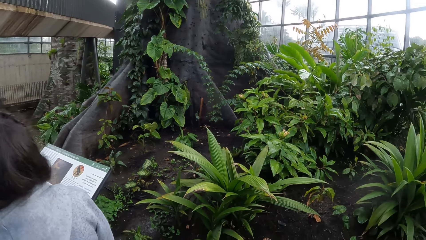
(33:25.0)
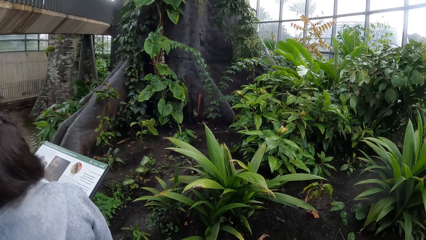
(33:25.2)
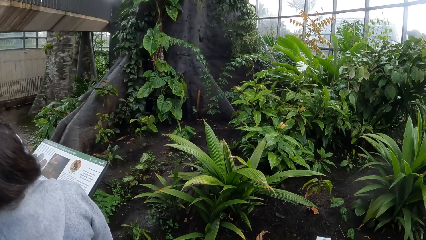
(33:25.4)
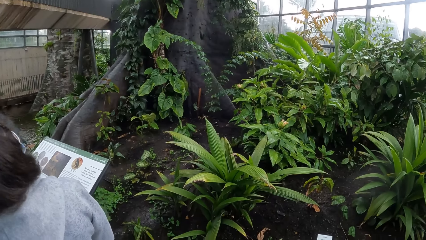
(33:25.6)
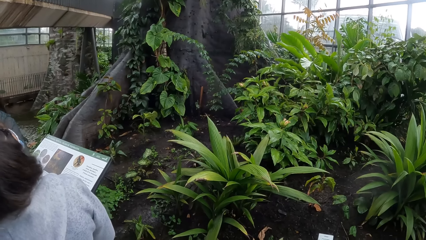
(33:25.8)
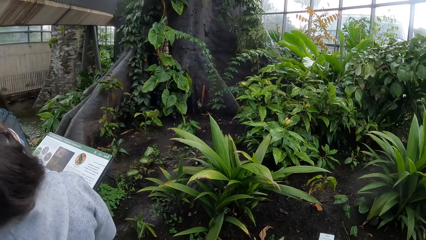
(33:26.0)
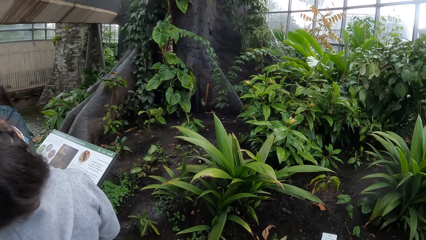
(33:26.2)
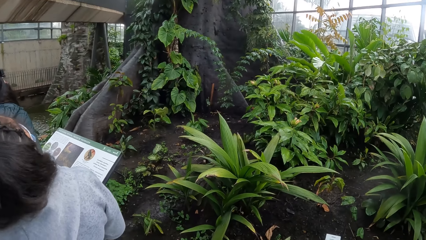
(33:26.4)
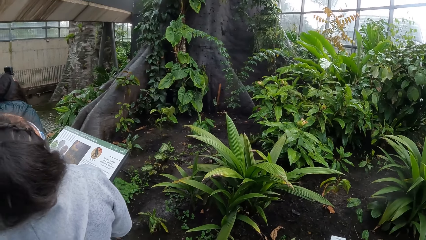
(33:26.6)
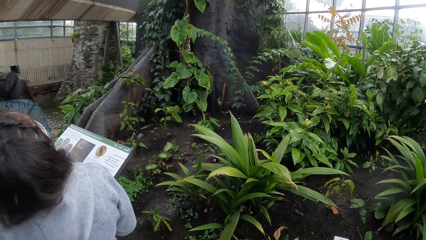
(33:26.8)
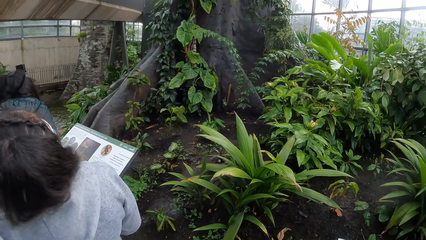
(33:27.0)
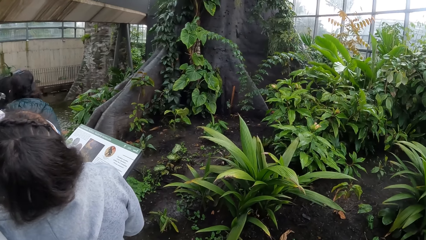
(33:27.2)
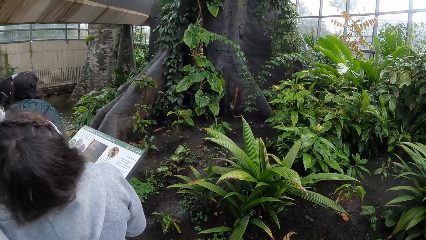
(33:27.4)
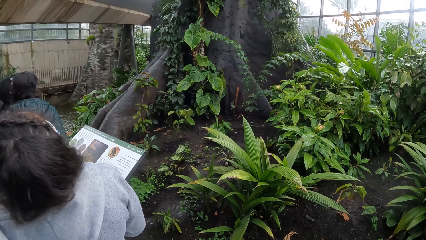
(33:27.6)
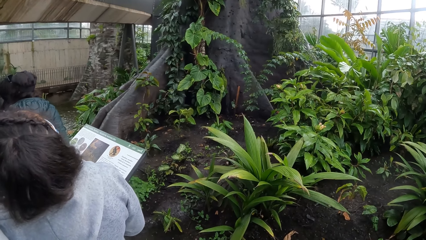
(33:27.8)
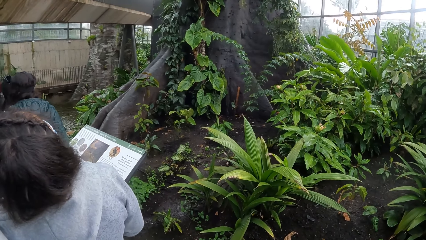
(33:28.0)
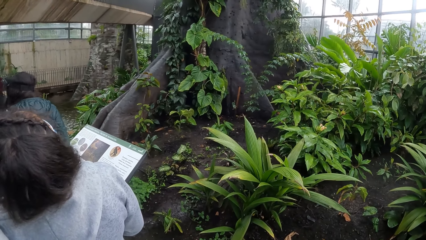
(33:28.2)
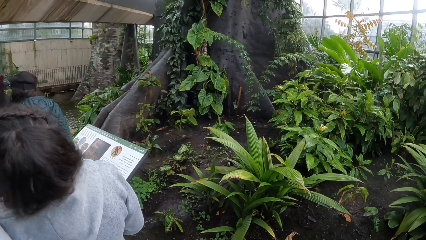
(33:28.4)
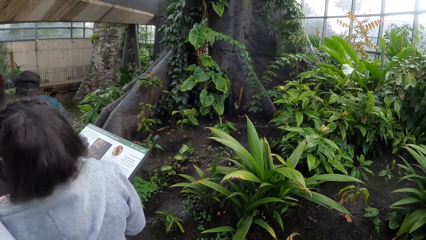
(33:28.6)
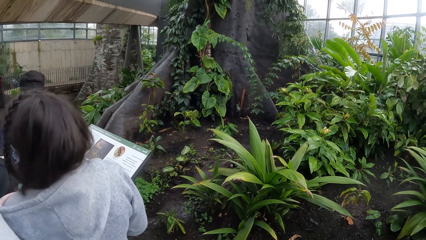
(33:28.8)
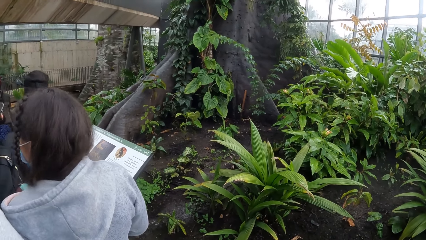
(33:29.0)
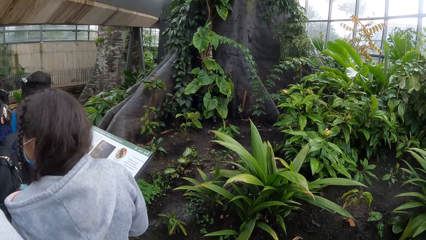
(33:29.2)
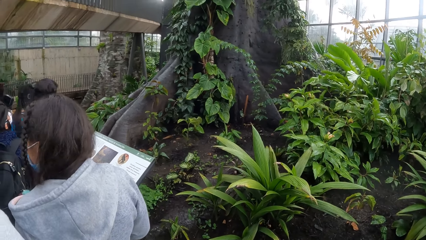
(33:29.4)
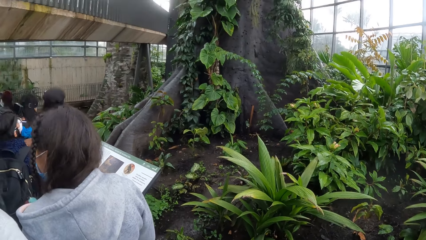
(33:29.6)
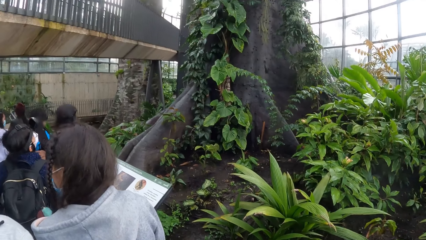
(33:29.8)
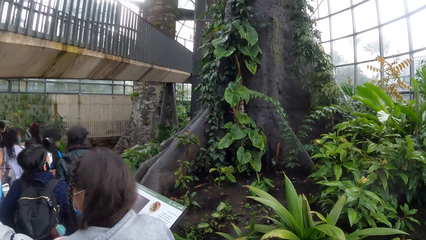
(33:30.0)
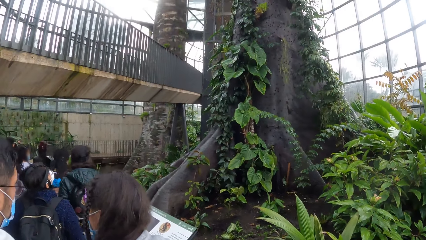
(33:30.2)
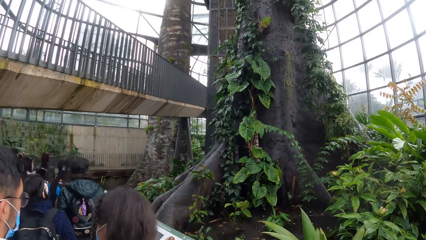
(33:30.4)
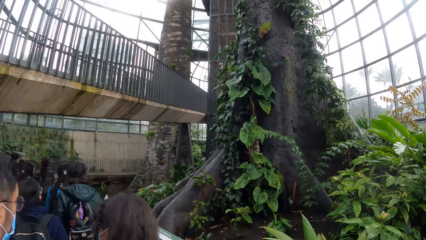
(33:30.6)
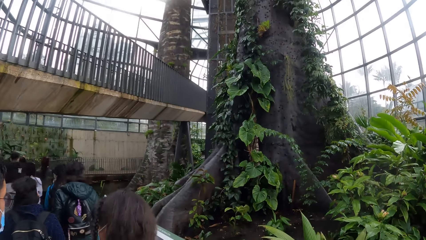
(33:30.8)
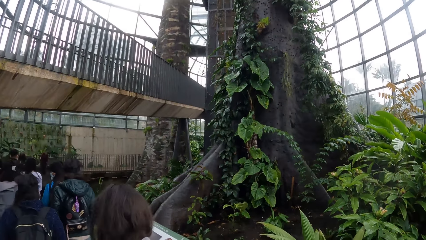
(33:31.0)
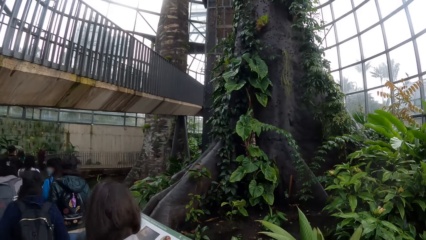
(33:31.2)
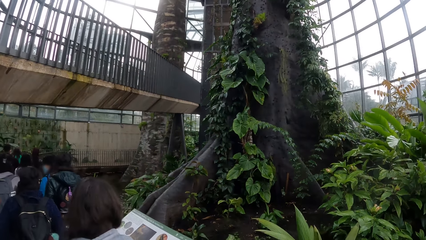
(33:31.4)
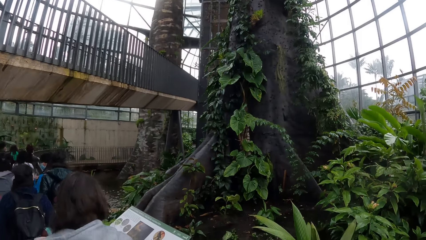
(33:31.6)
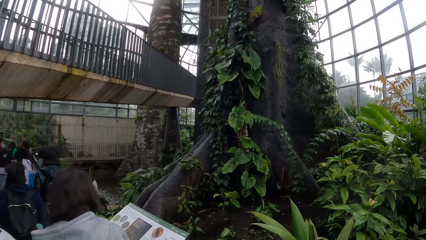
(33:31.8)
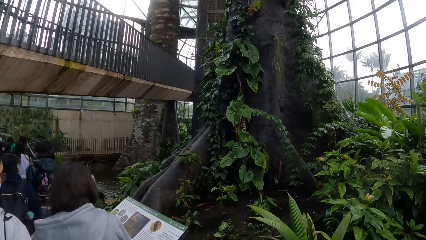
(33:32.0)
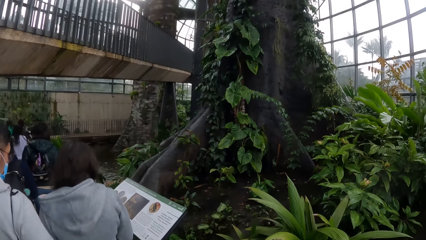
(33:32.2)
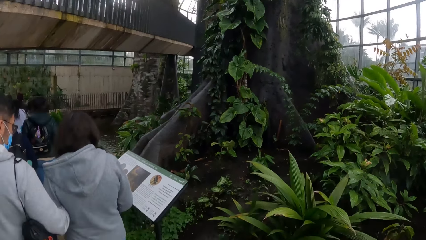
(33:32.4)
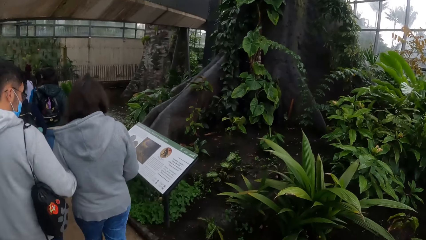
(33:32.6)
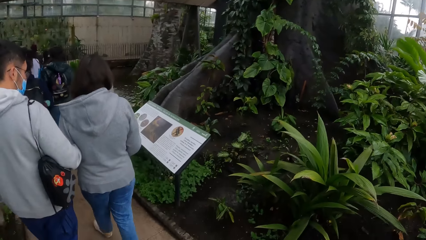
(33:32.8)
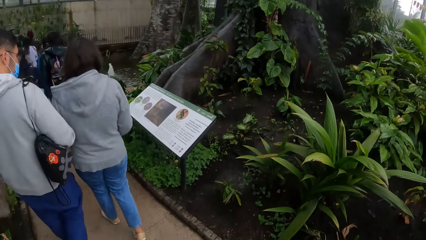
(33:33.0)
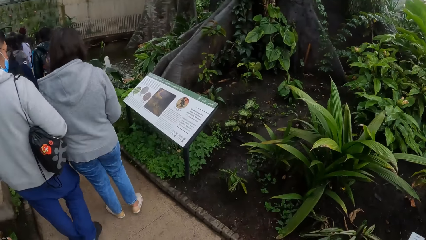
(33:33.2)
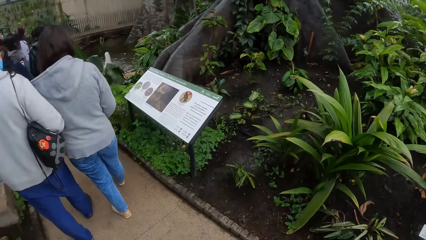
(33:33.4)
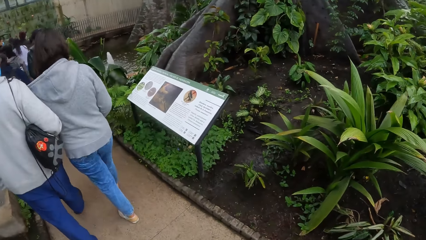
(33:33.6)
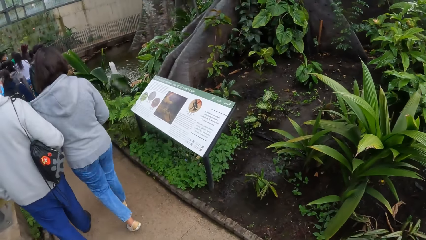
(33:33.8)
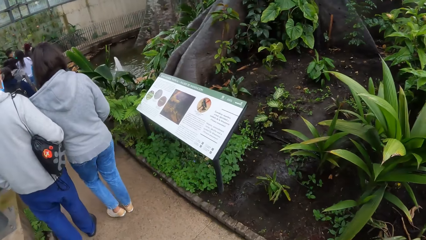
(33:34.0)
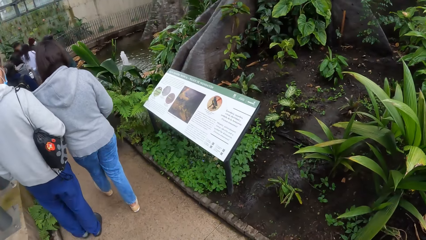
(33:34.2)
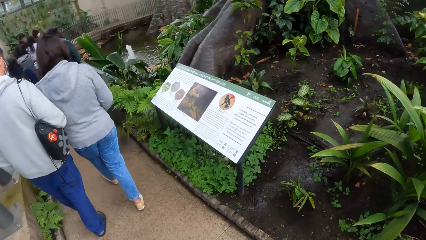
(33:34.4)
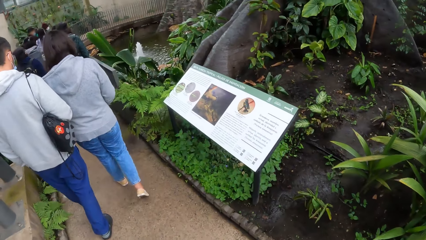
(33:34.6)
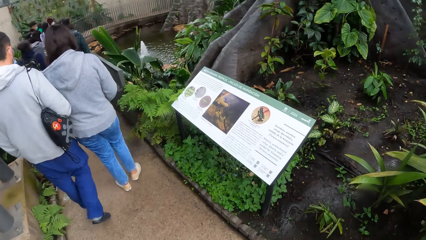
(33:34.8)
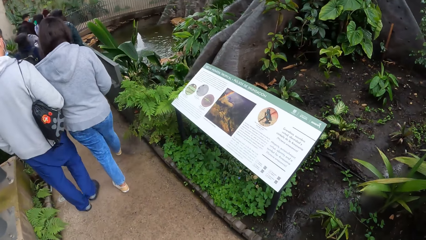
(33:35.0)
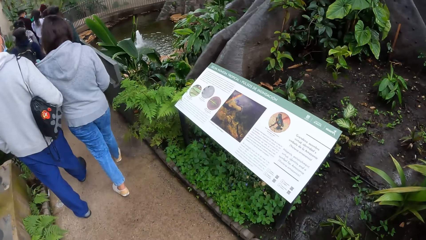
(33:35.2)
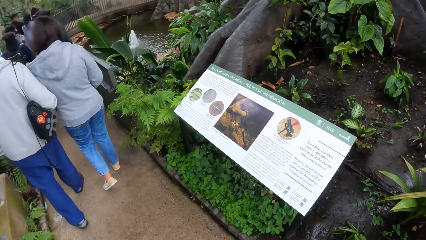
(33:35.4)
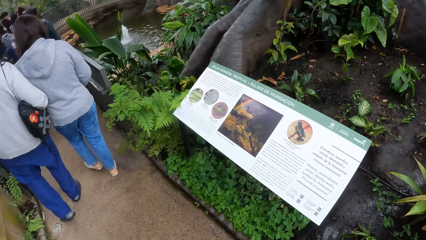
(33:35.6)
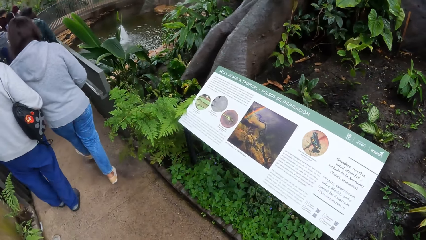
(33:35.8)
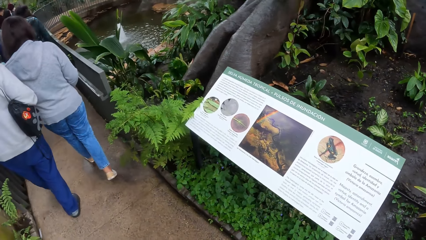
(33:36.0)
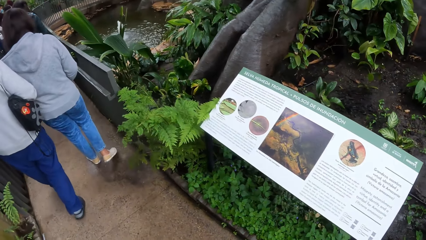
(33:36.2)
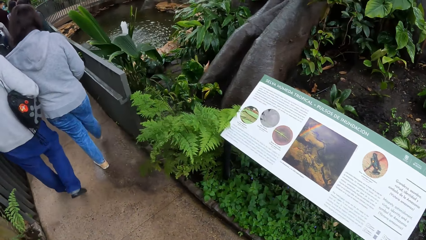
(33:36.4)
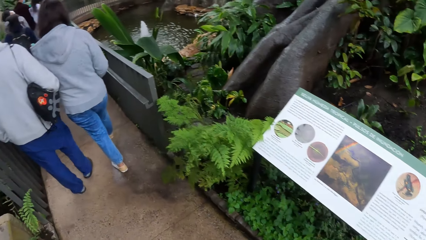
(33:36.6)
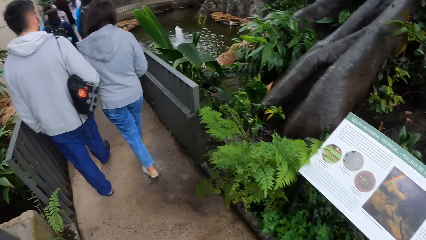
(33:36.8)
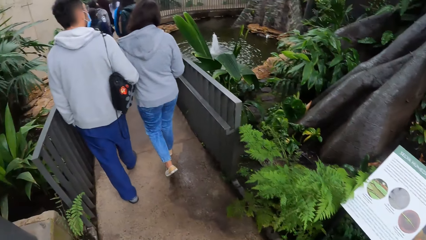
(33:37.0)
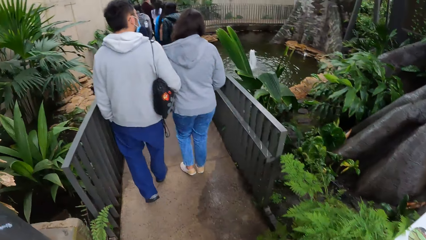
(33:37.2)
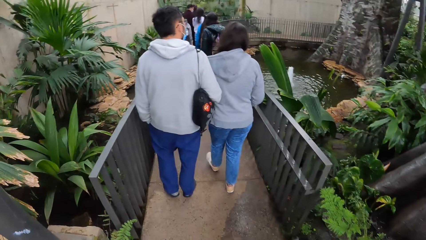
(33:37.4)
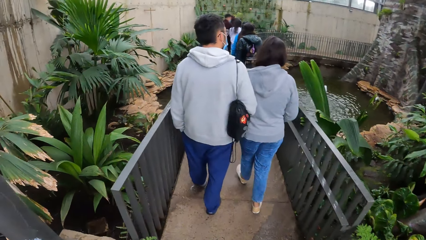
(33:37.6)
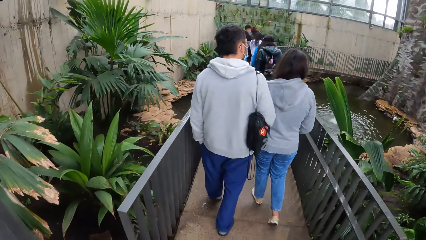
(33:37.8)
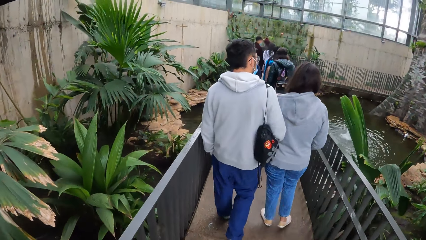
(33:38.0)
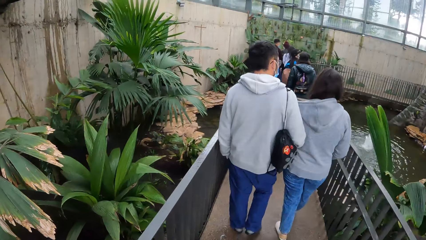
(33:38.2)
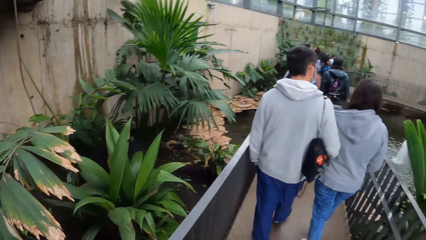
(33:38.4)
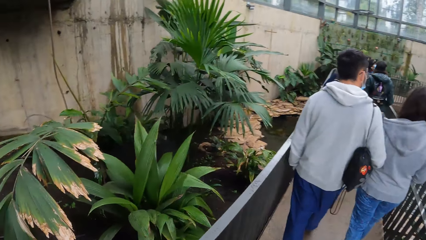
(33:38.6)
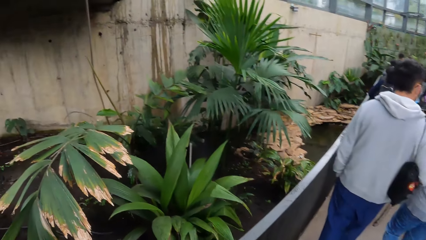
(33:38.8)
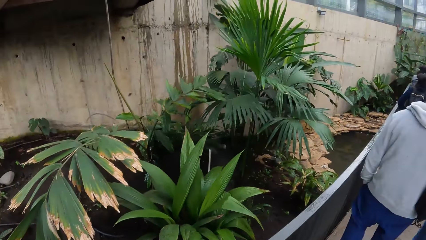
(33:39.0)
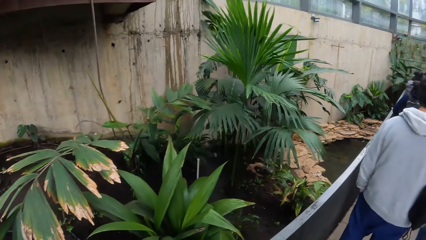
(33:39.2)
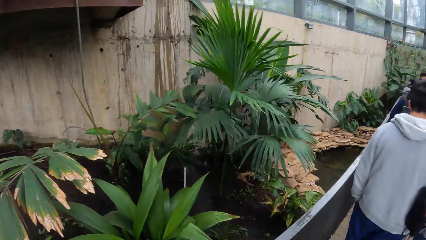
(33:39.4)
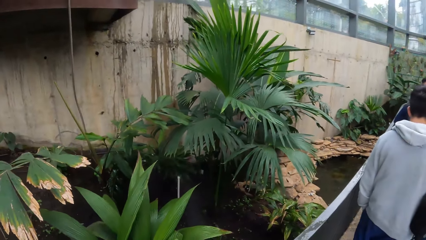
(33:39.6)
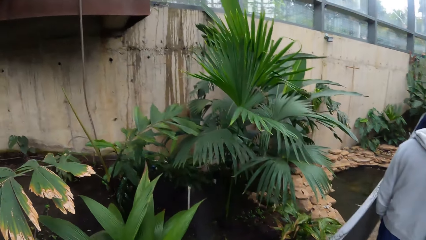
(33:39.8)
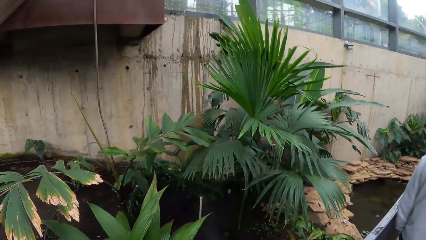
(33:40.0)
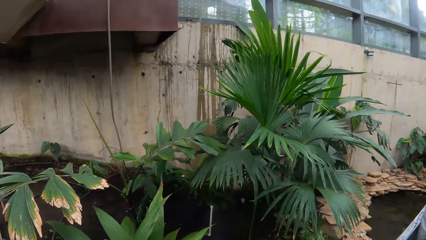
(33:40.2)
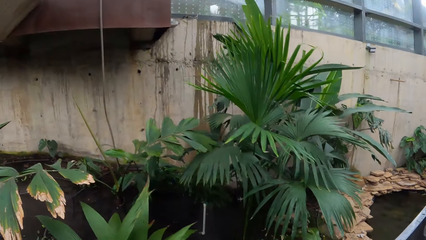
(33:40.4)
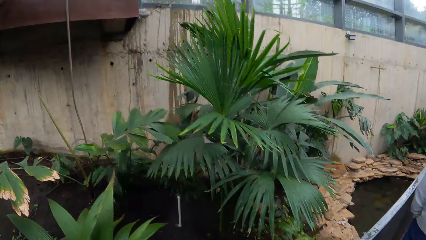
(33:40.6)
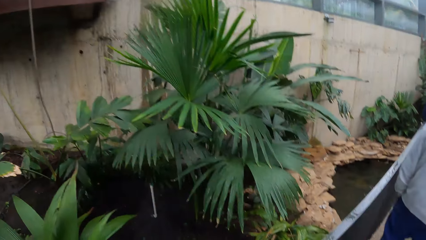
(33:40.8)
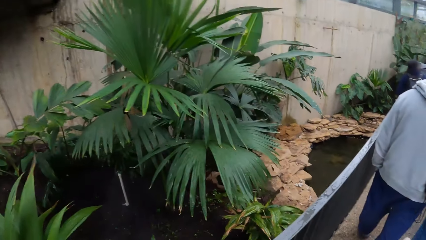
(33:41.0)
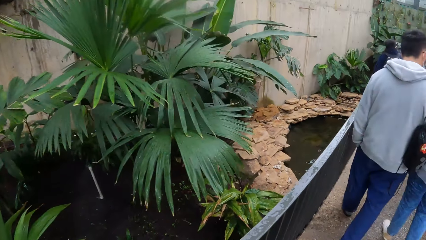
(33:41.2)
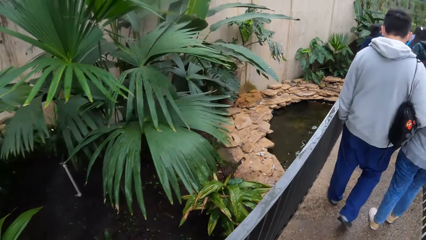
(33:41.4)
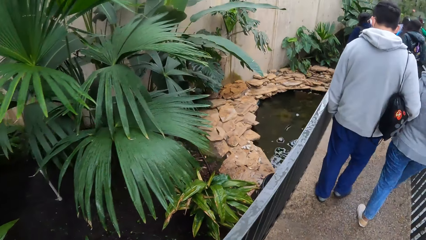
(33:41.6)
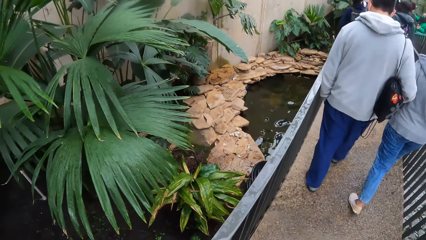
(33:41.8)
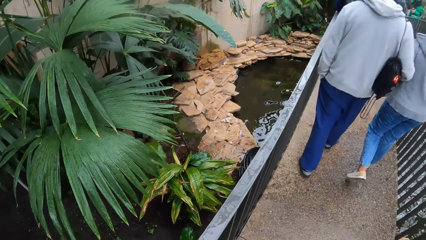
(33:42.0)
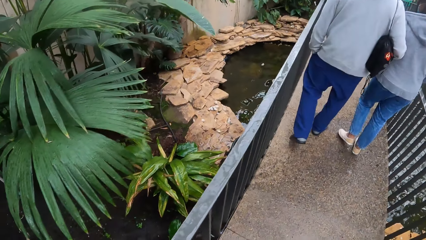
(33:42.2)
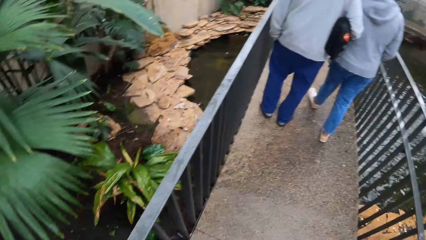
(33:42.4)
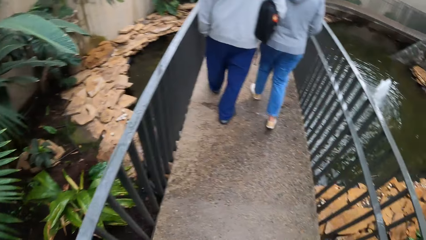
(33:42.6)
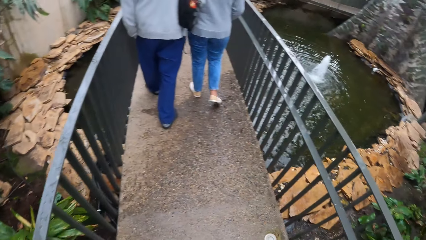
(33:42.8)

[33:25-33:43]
The camera wearer checks plants in the garden with the group of people. They look at a tree. They look at a plant.
